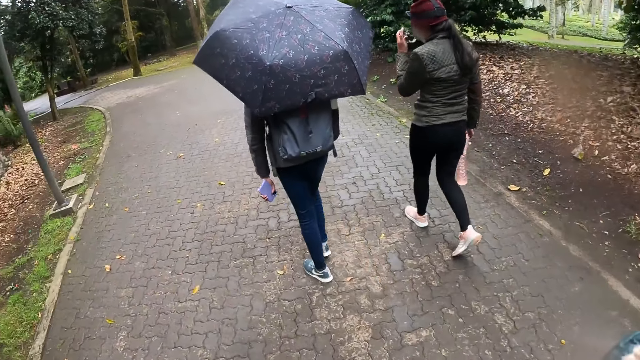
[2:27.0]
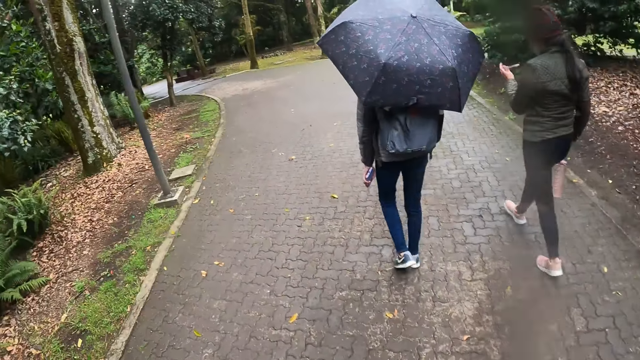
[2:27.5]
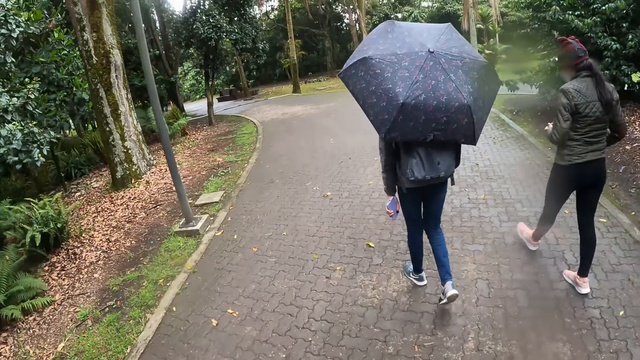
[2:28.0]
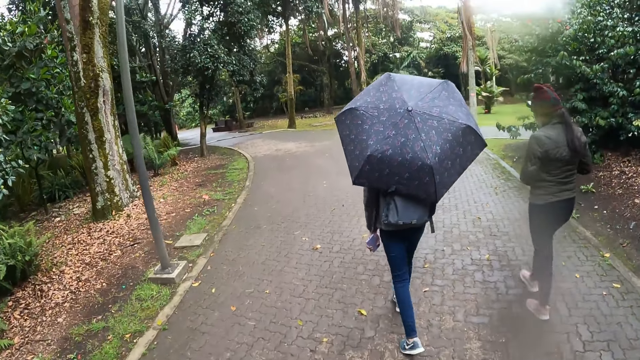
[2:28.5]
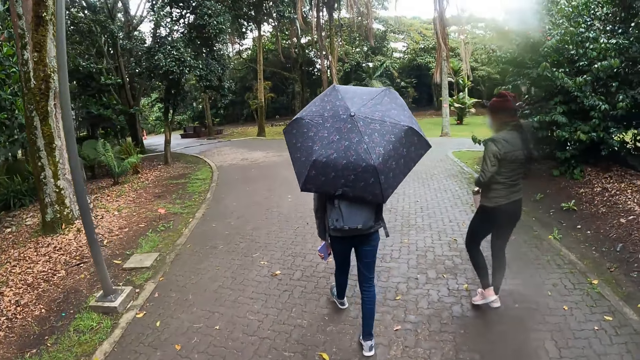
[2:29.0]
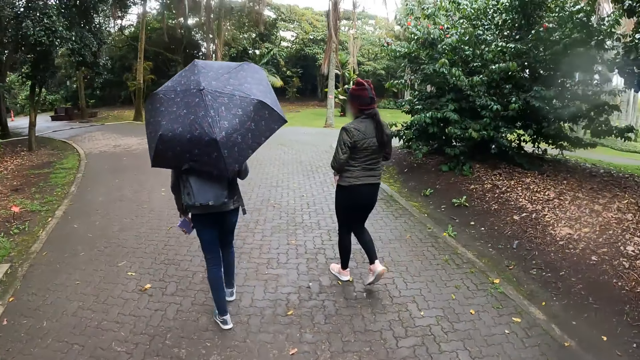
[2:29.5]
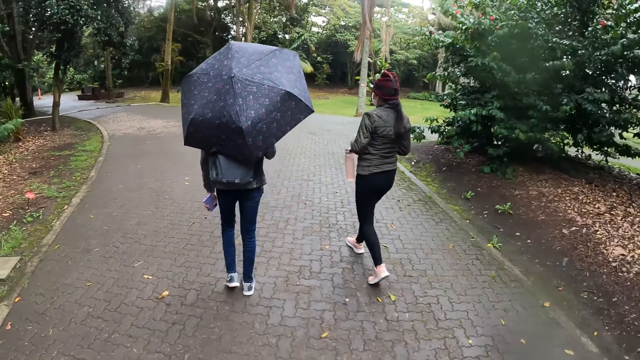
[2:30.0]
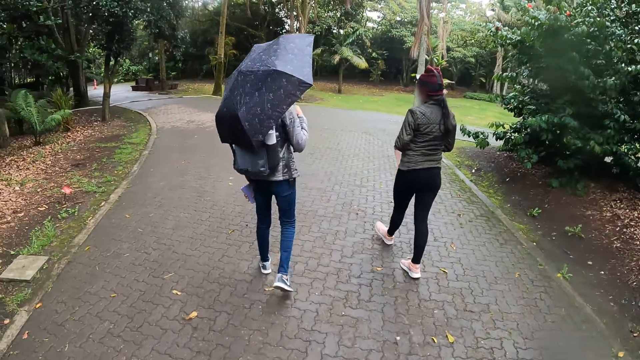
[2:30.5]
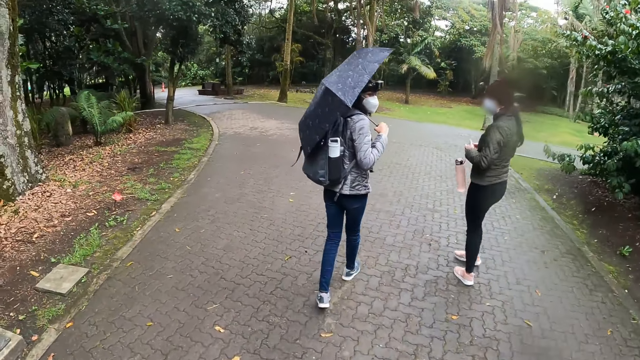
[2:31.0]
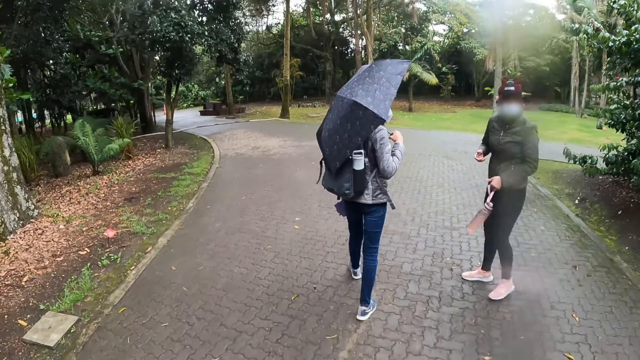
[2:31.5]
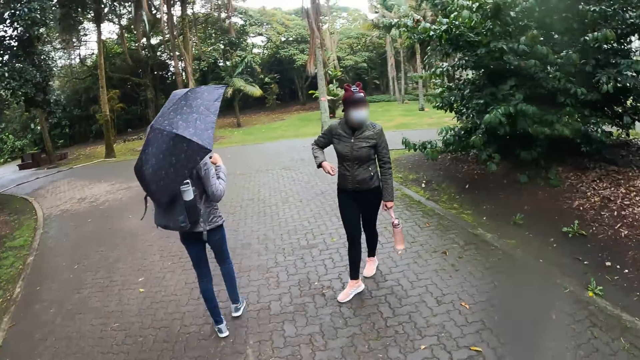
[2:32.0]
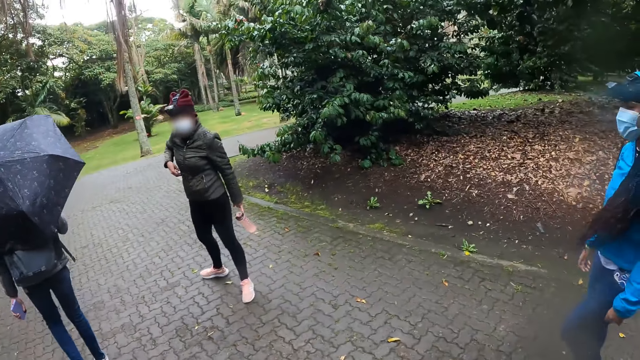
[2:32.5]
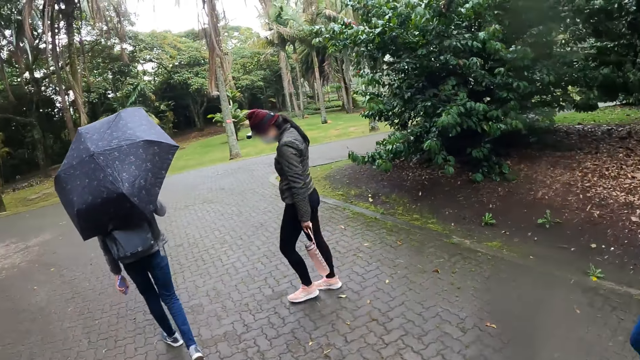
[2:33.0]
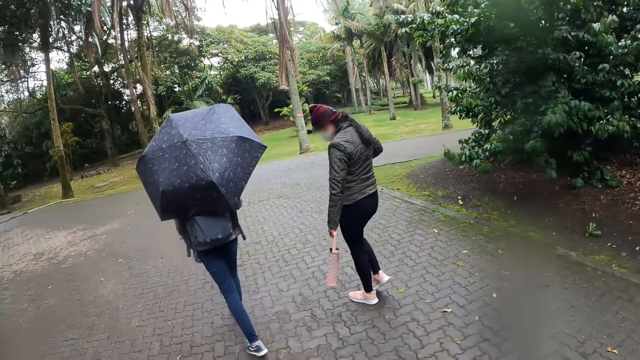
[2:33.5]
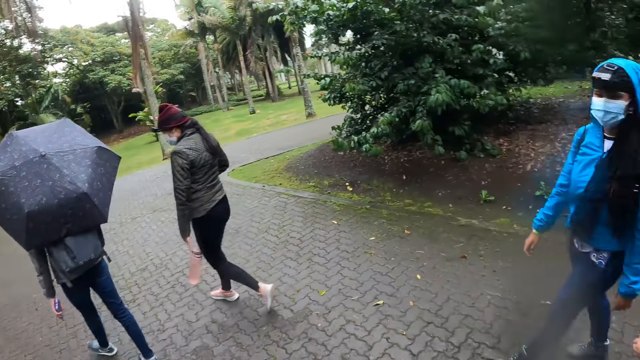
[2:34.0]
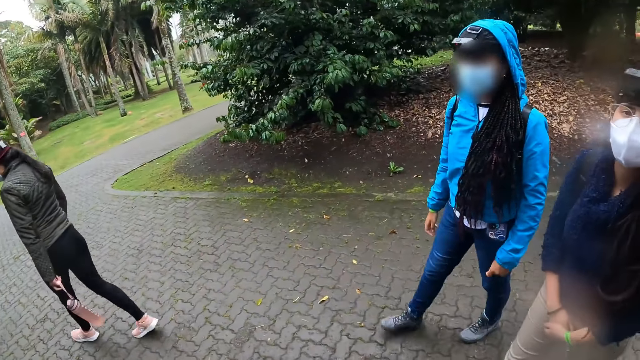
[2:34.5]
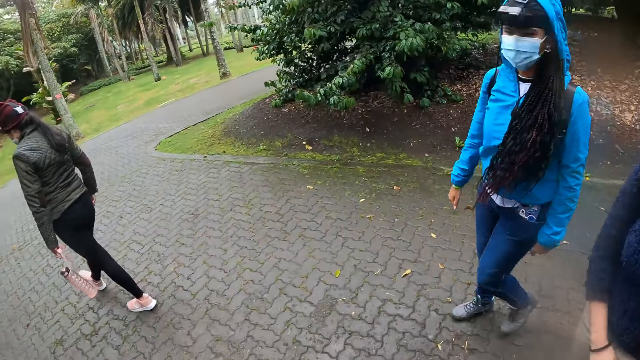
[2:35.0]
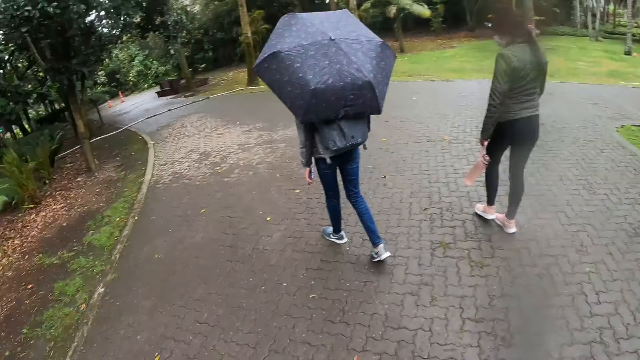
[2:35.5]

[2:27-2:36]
The girl removes her pair of glasses from her face with her left hand. The girl puts the pair of glasses in her jacket pocket with her right hand.

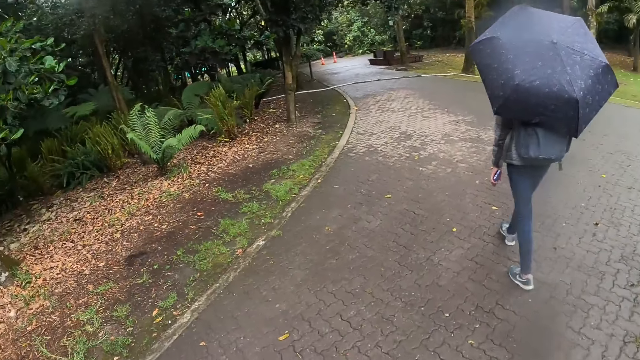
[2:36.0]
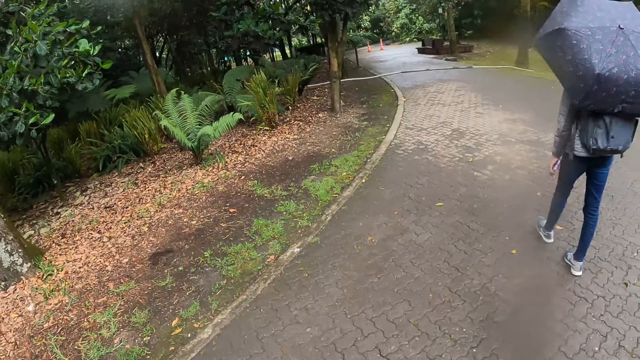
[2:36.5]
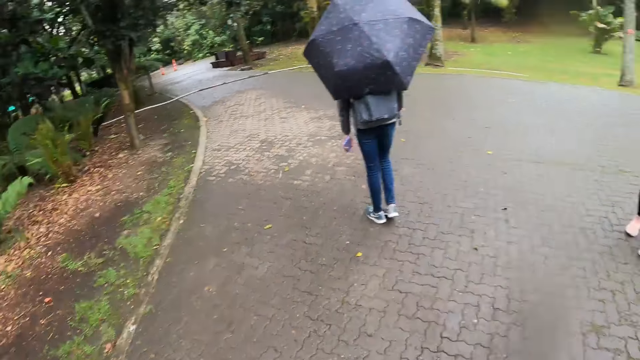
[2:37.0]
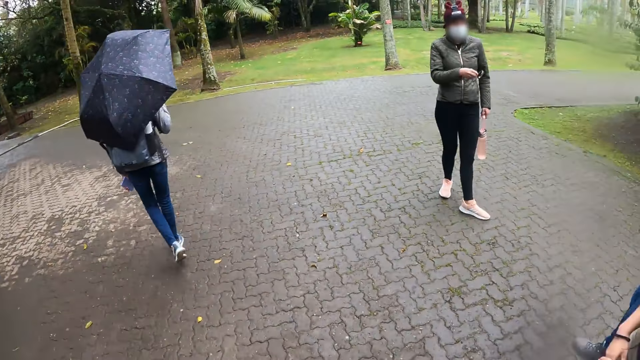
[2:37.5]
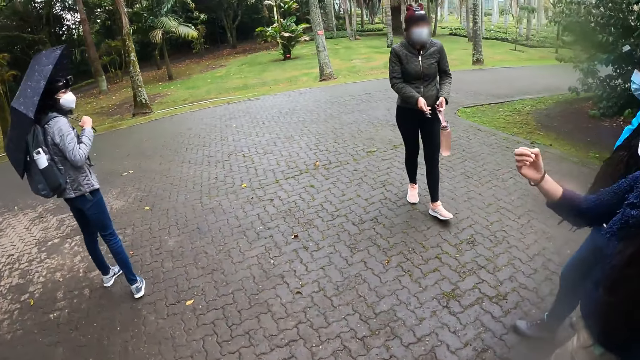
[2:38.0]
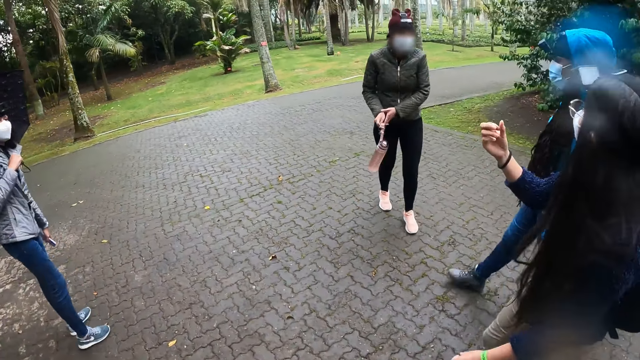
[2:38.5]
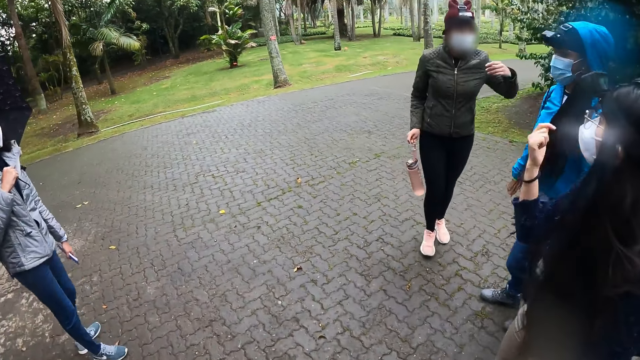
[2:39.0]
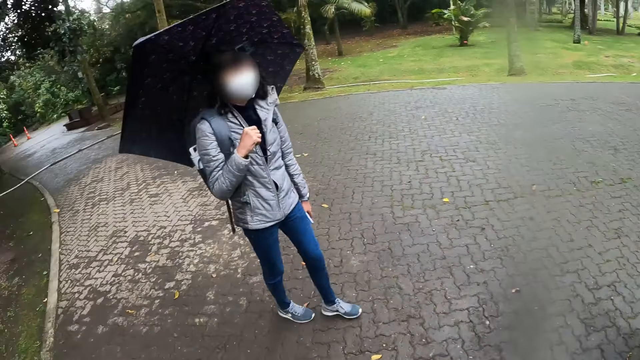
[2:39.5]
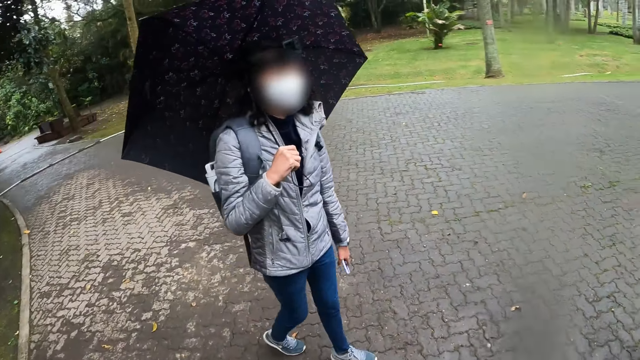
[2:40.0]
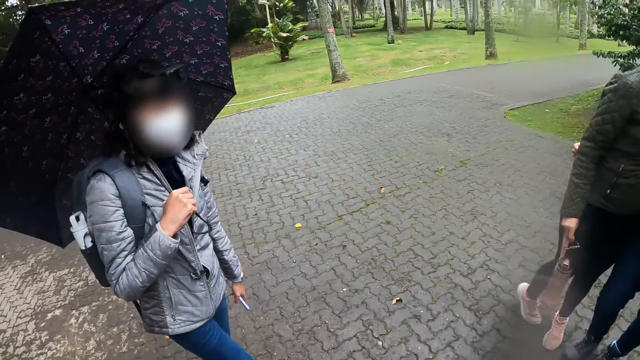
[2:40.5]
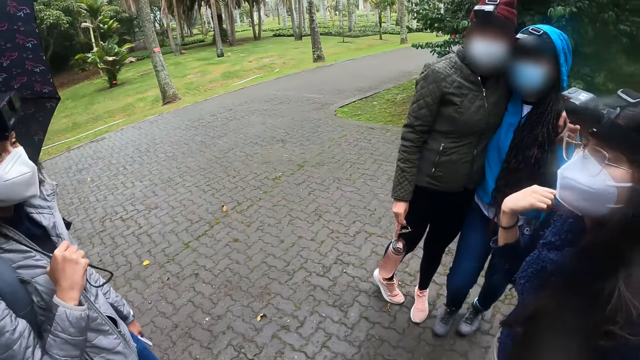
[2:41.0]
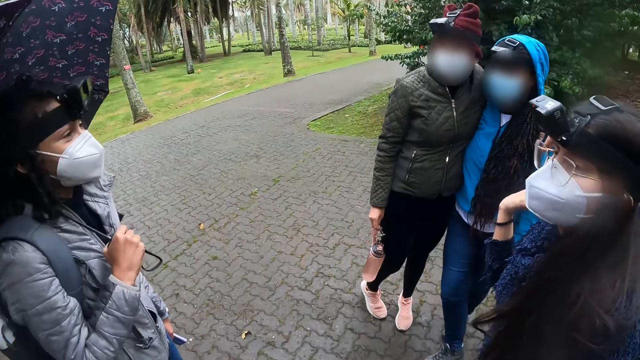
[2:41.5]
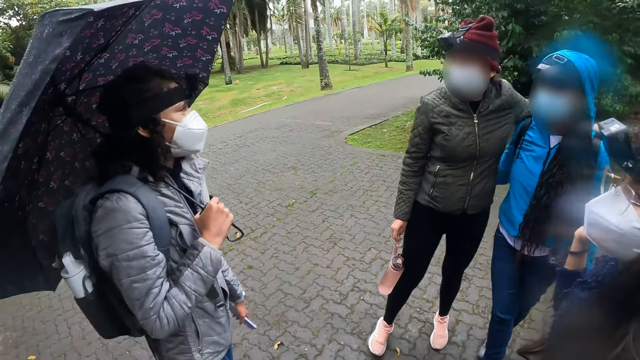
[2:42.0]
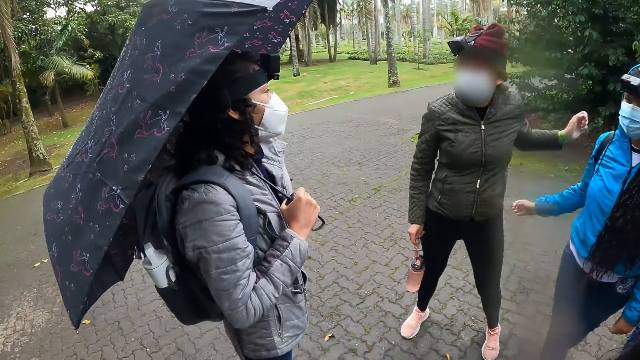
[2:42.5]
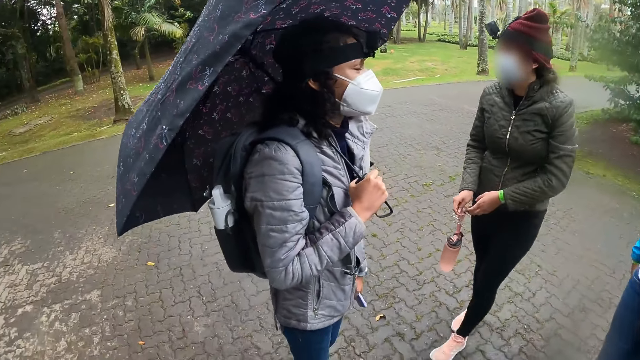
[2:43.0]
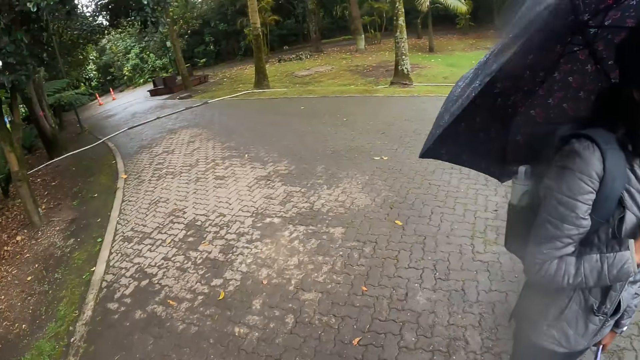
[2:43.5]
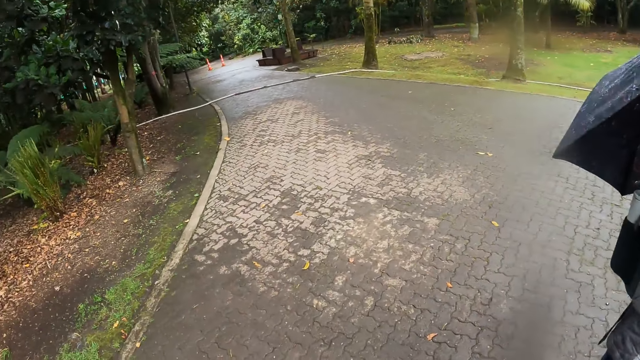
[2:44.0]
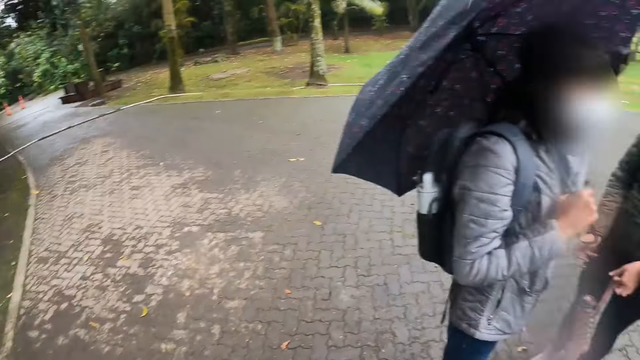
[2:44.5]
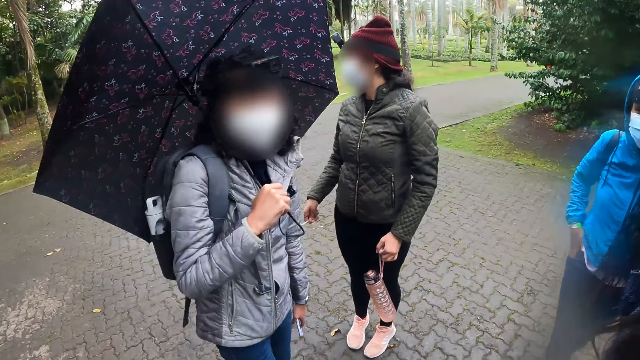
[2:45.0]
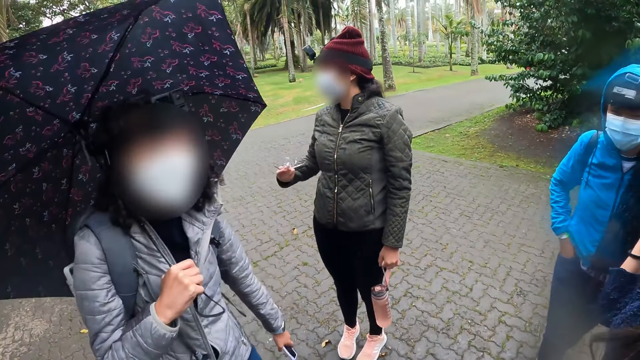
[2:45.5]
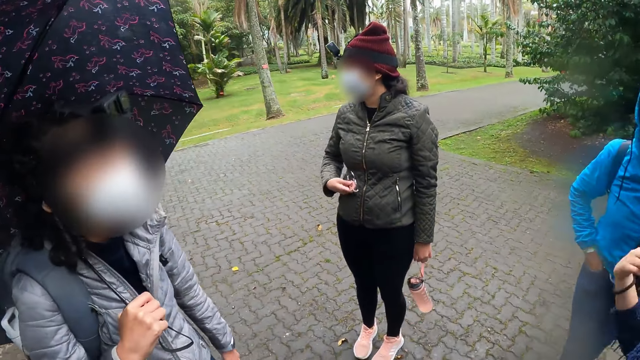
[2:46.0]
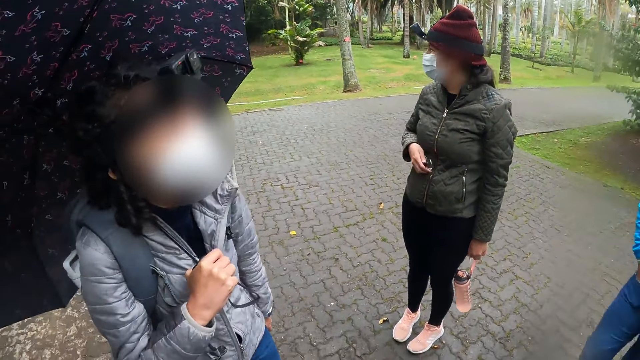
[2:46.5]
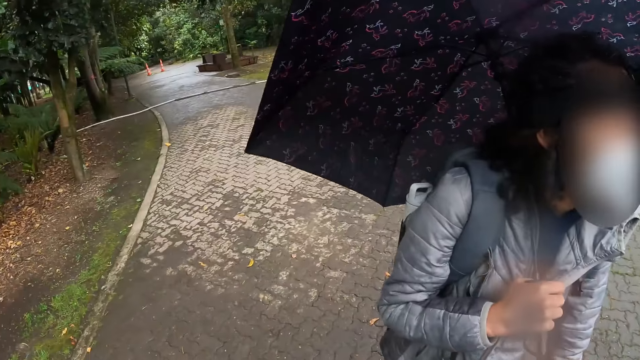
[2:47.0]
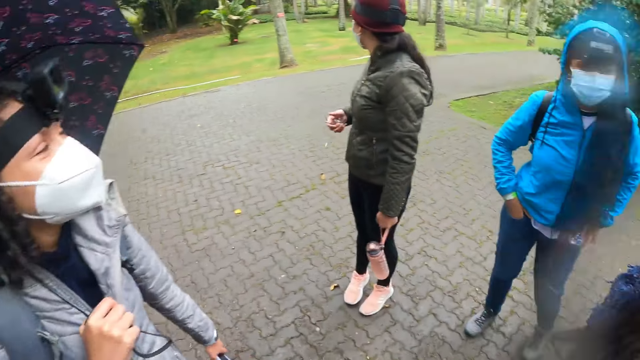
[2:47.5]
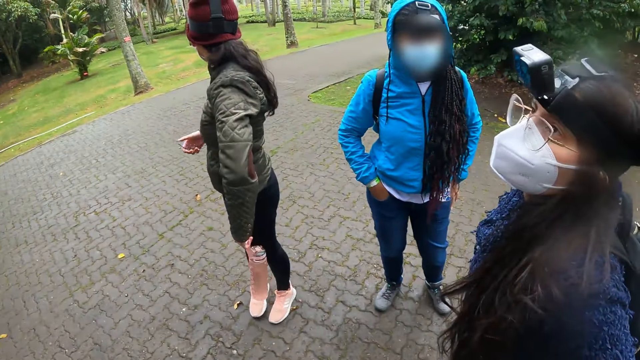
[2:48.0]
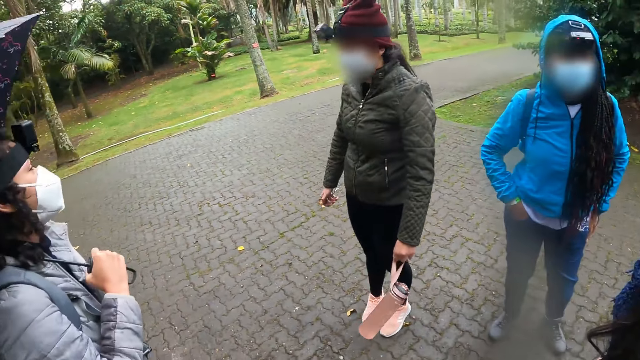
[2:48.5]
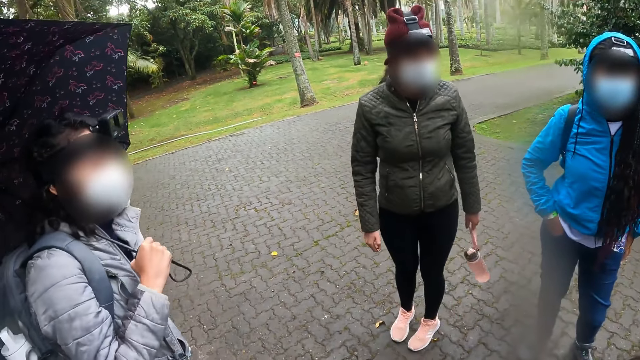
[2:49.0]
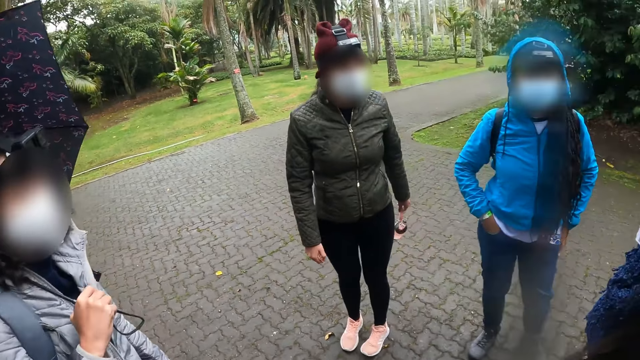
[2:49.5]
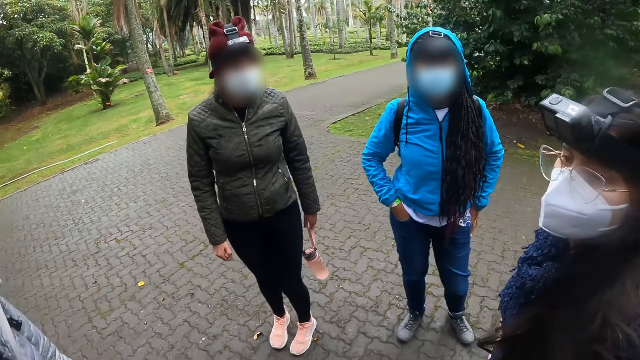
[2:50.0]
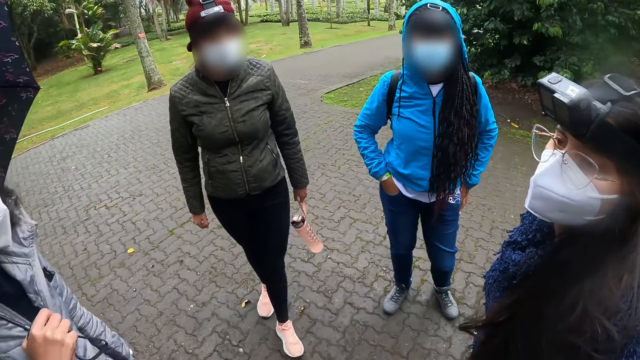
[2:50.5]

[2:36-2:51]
The camera wearer looks around. The girl passes the bottle from her right hand to her left hand. A lady steps forward. Another lady moves the leg. The camera wearer looks around. The other lady steps forward.
